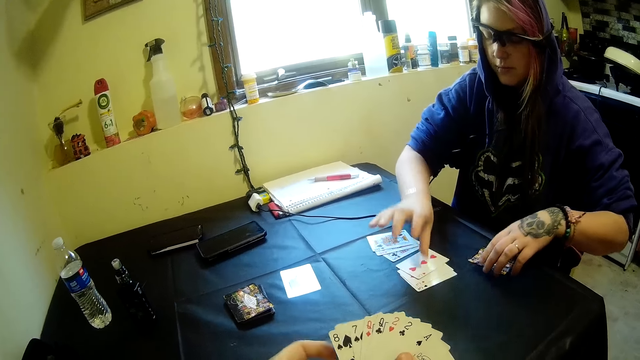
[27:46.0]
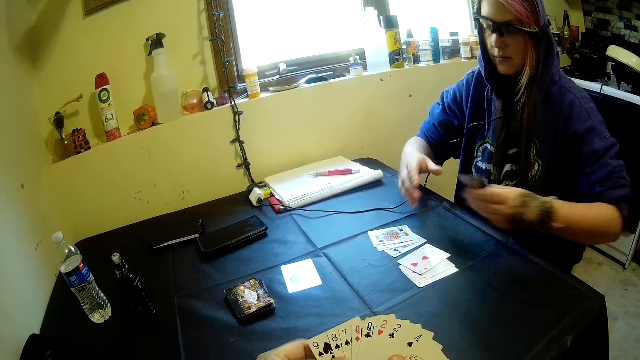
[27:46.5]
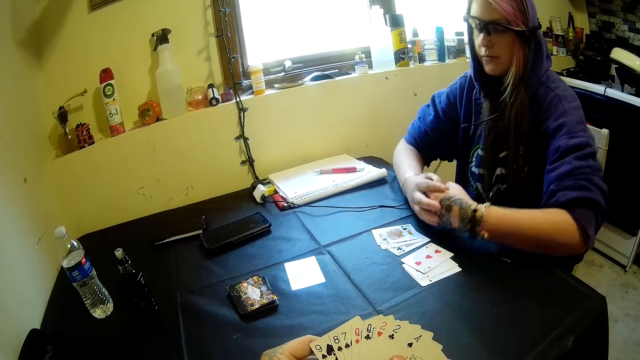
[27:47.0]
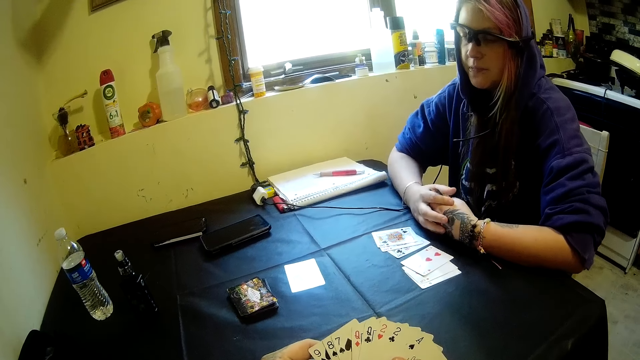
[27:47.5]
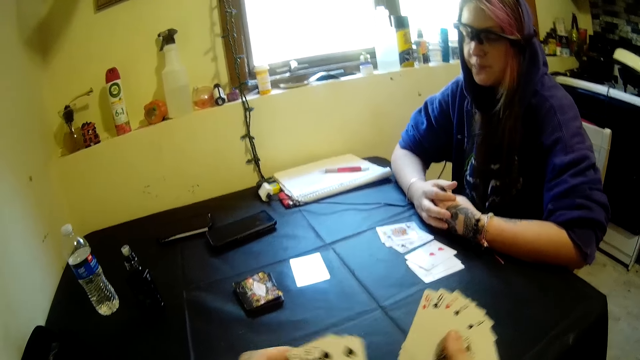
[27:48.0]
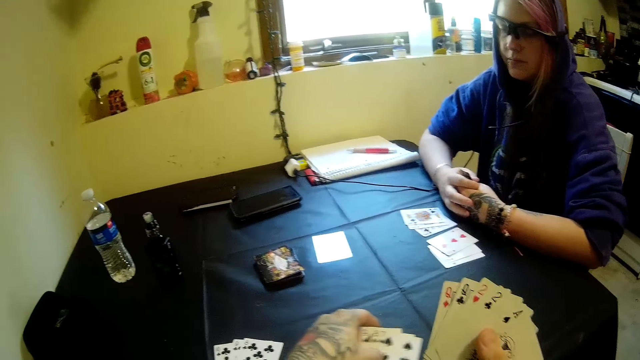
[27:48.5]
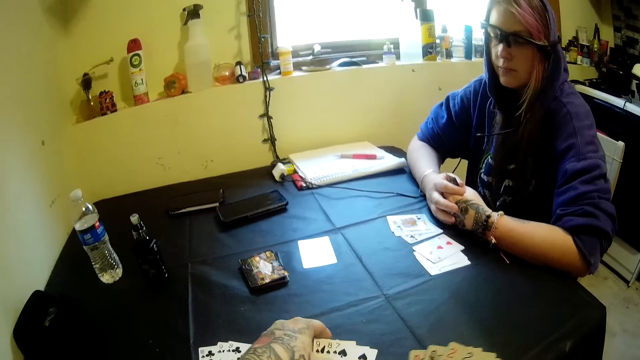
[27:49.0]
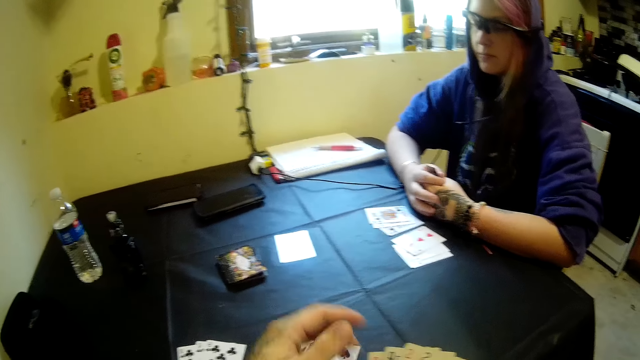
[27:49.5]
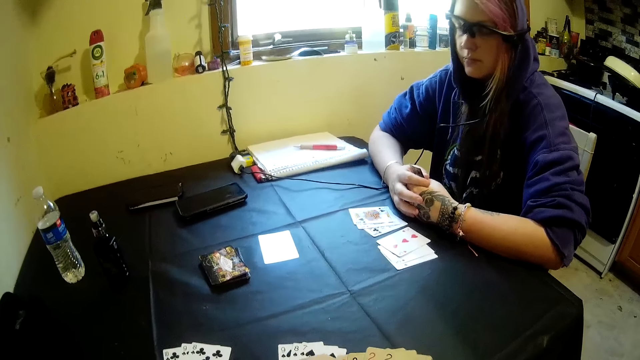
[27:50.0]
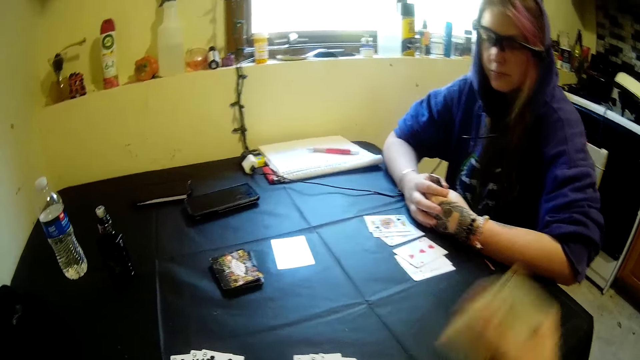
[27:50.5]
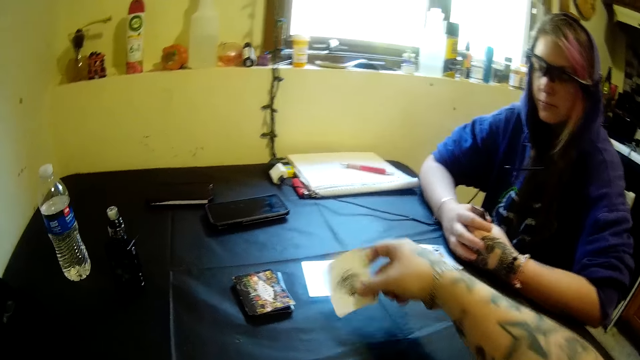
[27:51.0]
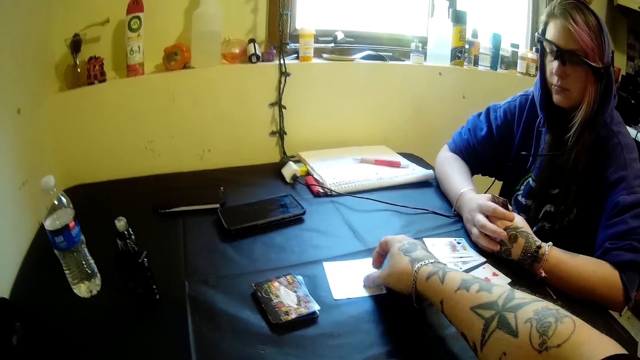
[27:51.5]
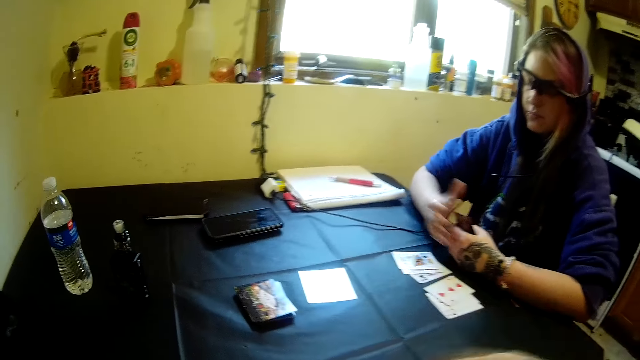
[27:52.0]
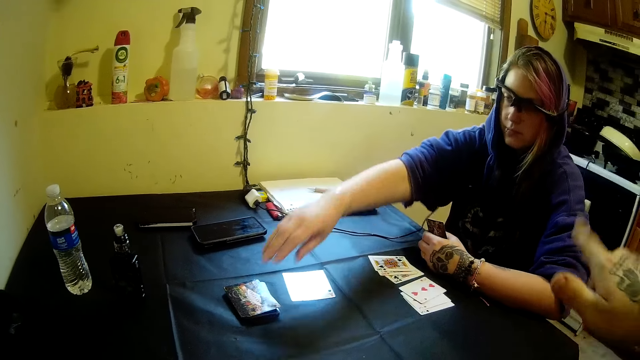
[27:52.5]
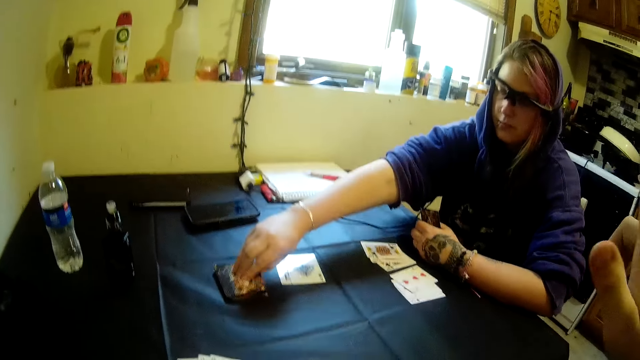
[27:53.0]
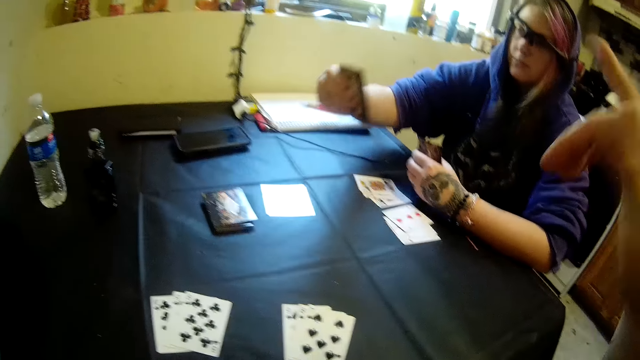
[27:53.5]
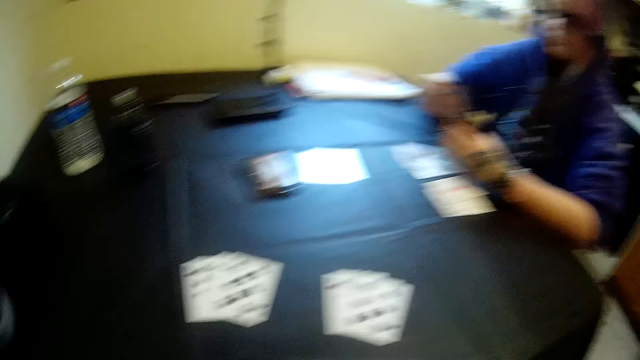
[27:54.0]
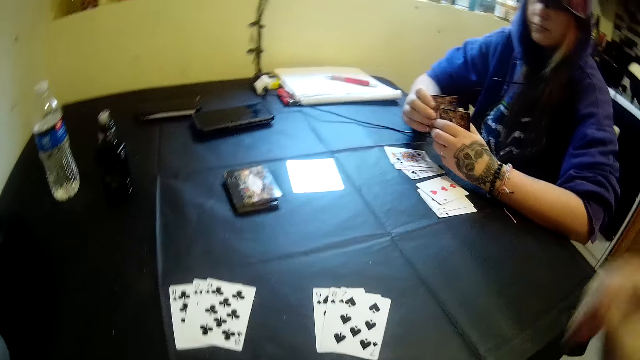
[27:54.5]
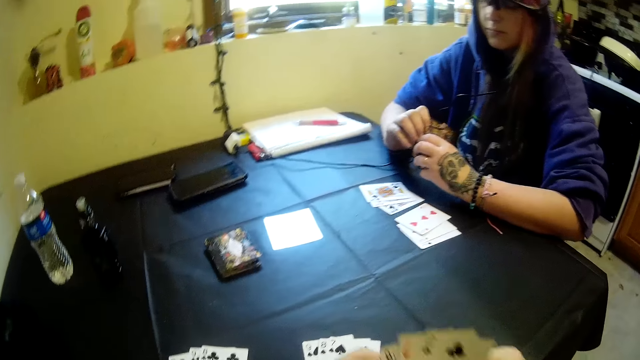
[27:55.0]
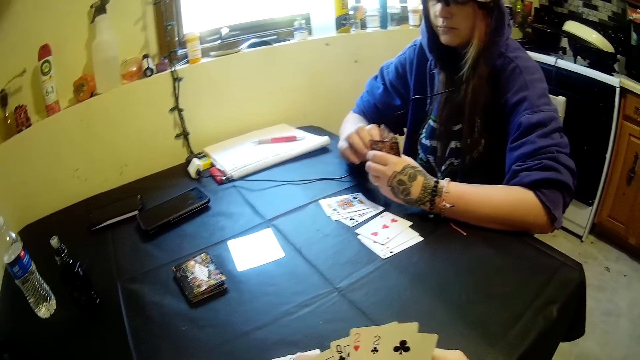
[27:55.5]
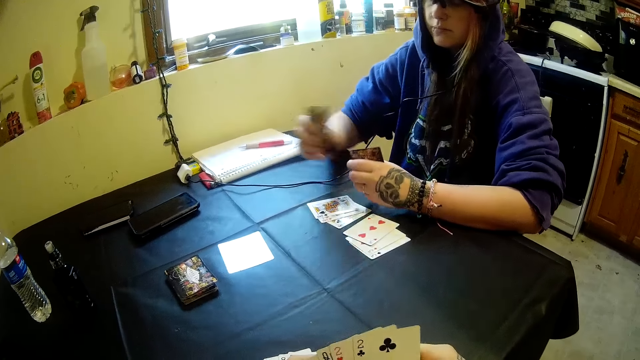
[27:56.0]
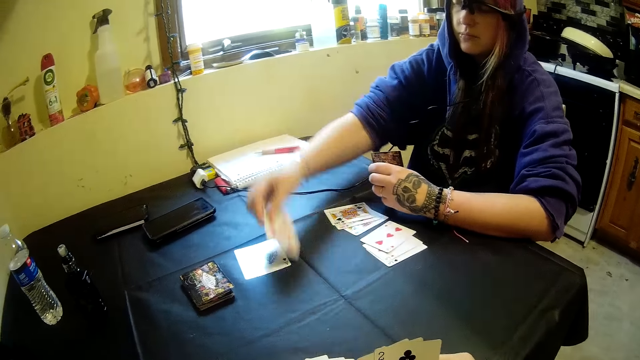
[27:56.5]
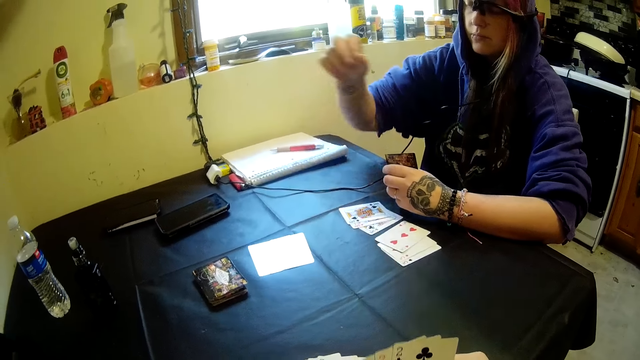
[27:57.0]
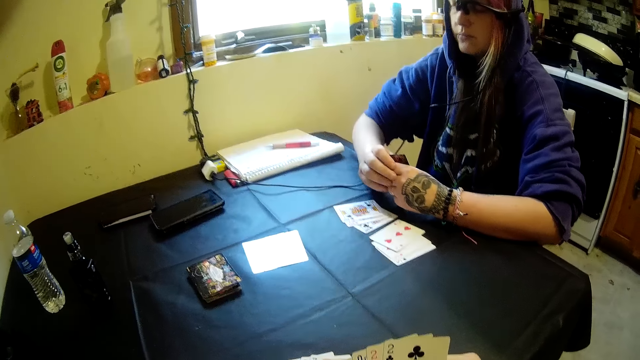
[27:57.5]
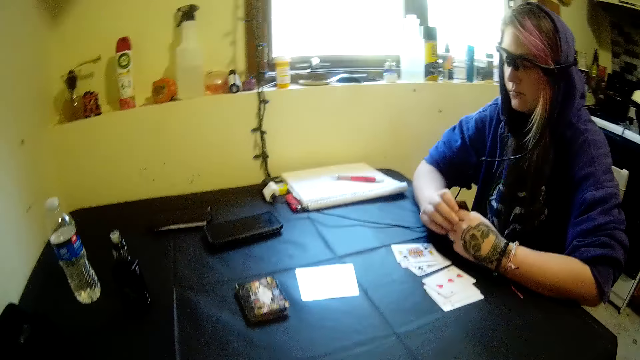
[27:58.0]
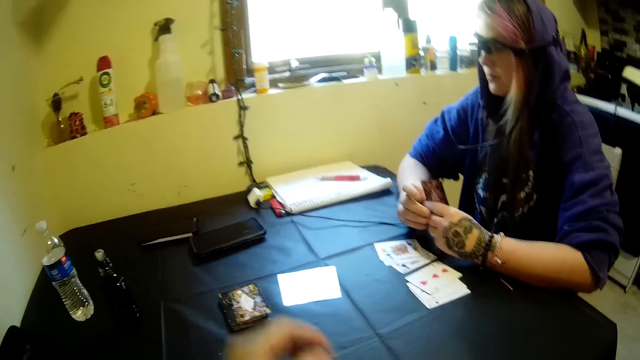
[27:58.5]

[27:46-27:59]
The camera wearer arranges the playing cards. He drops some cards in his hands on the table. He shuffles the playing cards. He drops a card in his hands on the table. He converses with the woman. He swings the hand. The woman picks a card from the table with her right hand. The camera wearer looks around. He looks at the playing cards. The woman drops the card in her hands on the table. The camera wearer looks around.

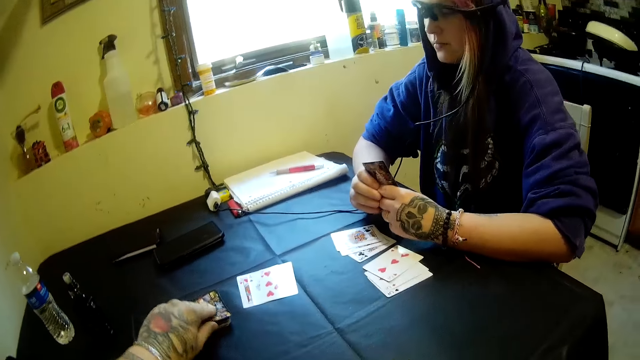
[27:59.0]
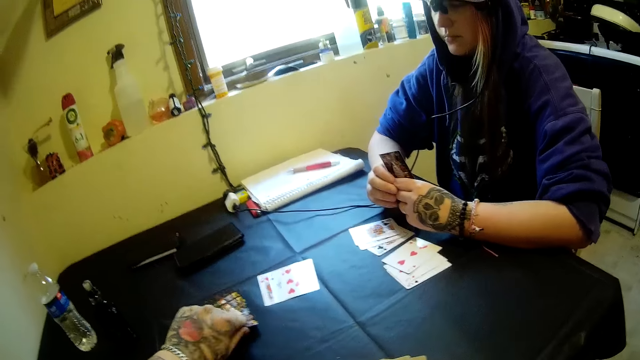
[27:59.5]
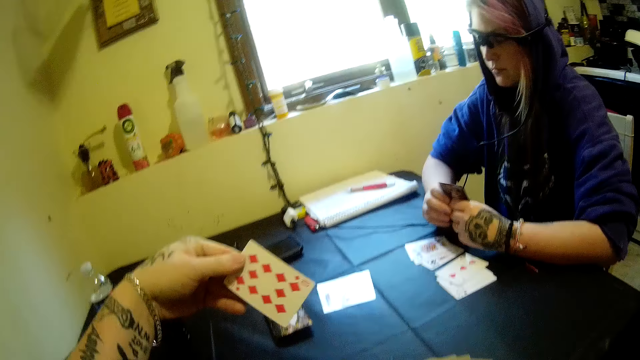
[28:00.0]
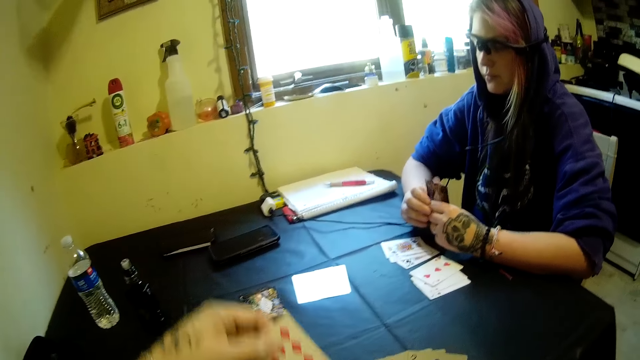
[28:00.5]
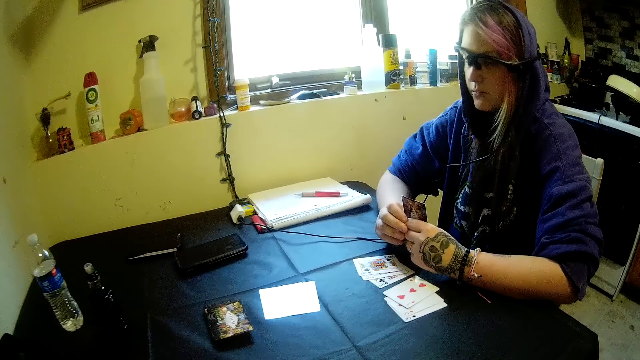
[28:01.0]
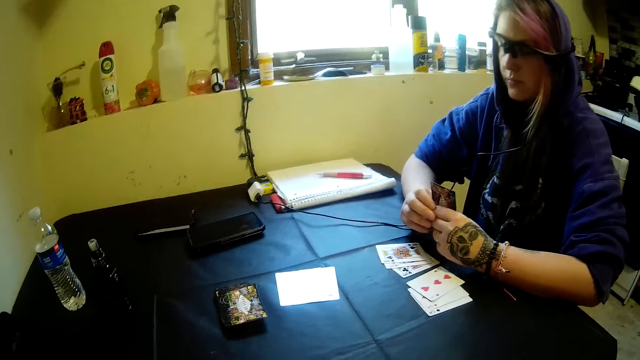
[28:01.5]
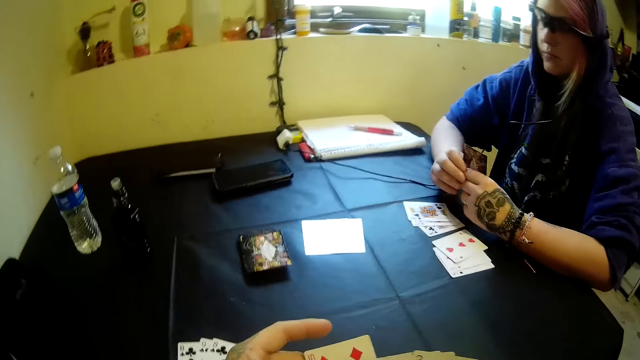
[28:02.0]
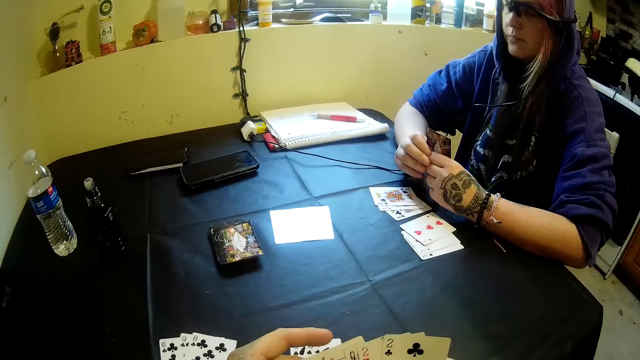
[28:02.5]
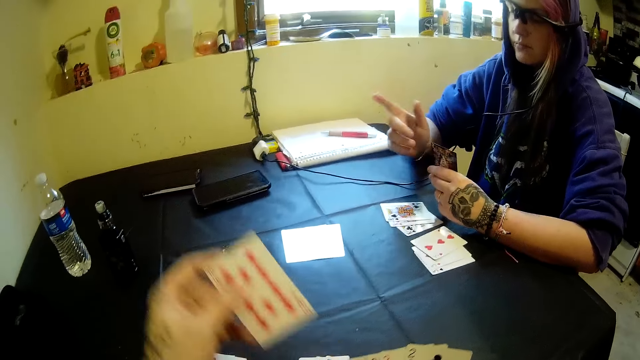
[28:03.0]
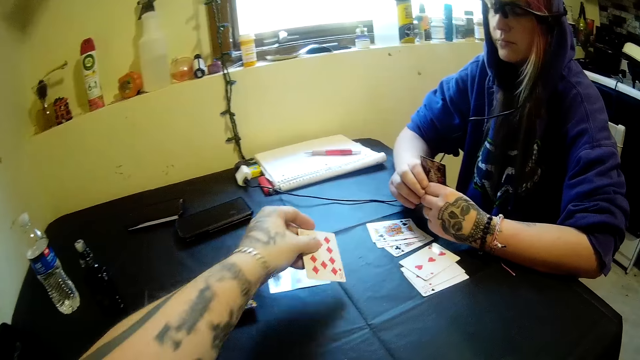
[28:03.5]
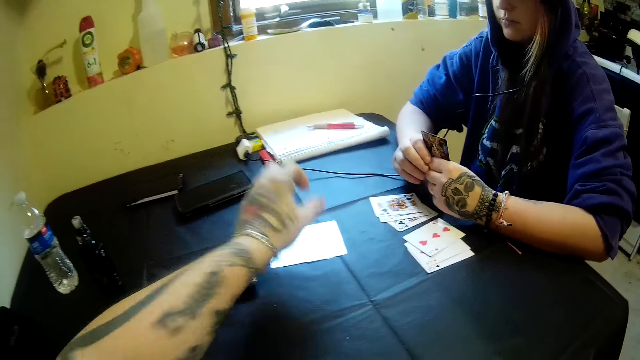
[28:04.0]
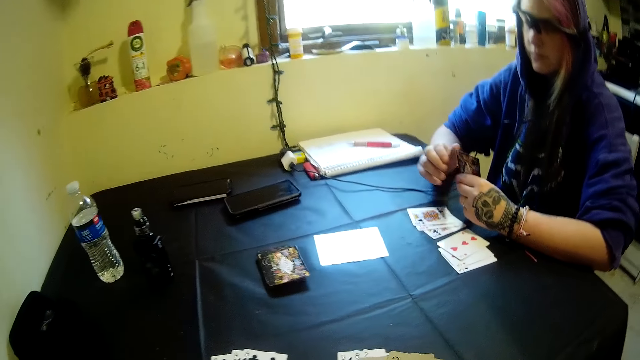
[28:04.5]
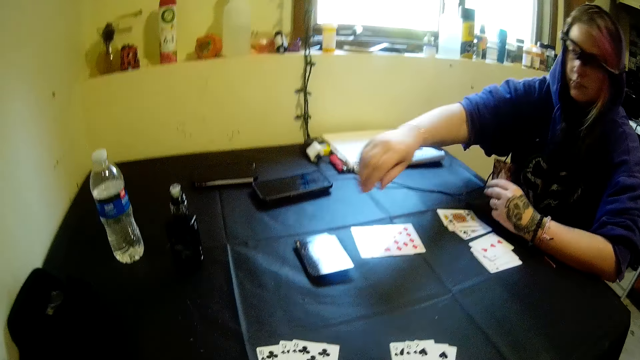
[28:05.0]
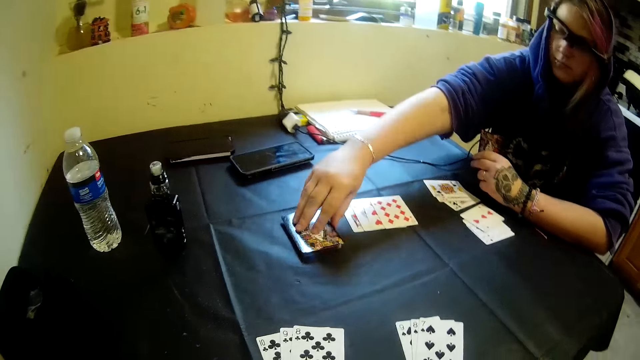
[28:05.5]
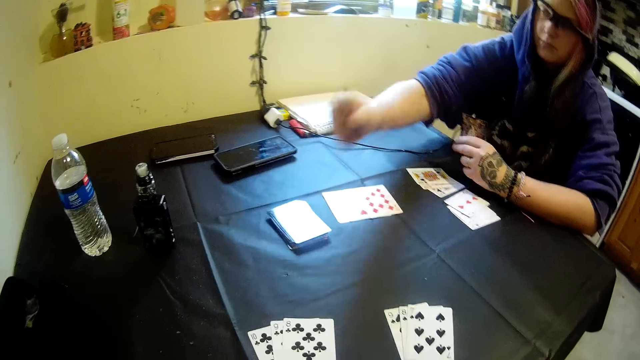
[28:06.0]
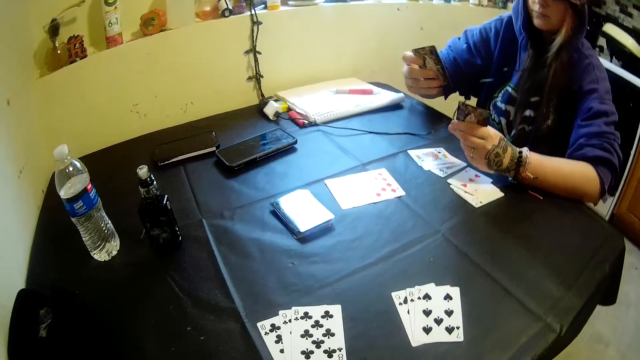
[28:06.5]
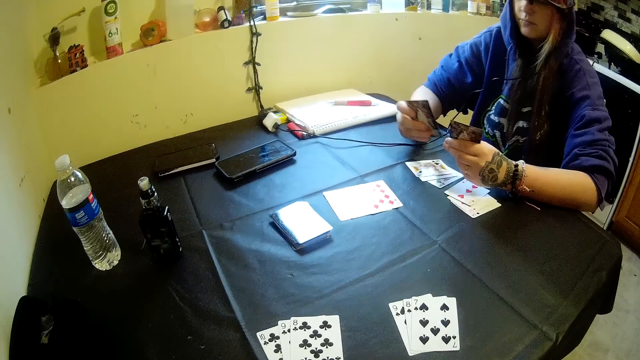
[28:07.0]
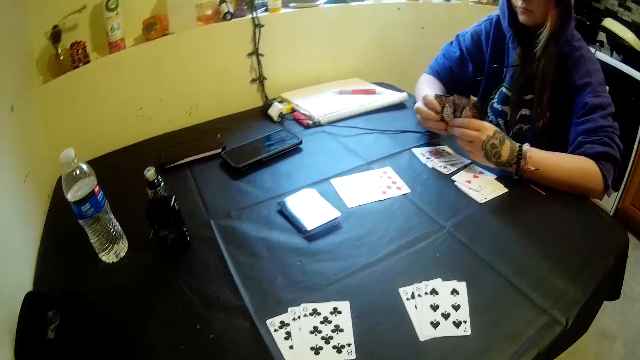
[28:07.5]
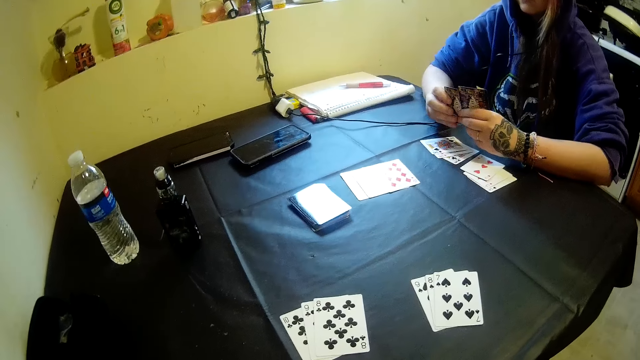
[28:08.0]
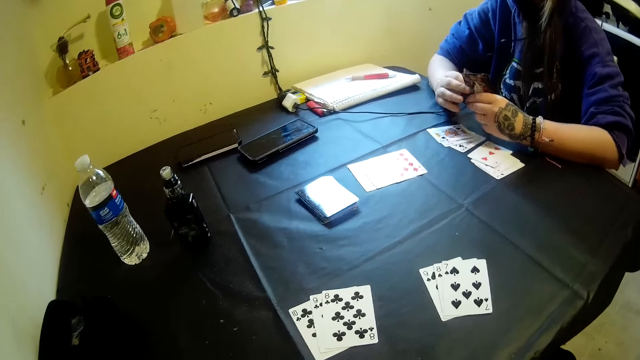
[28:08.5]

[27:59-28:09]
The camera wearer picks a card with his left hand from the table. He looks at the playing card. He shuffles the playing cards. He pulls one playing card. He drops the card in his hands on the table. He looks around. The woman picks a card from the table. The camera wearer looks around.
